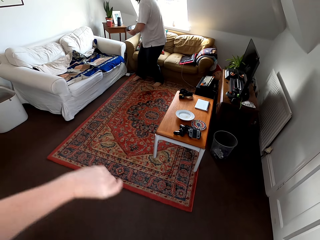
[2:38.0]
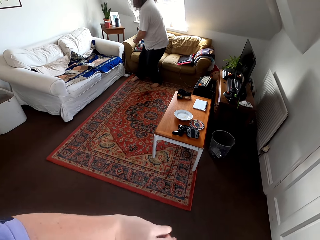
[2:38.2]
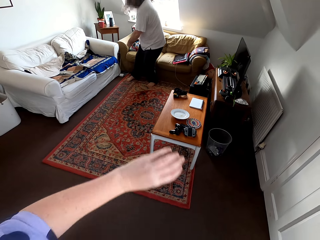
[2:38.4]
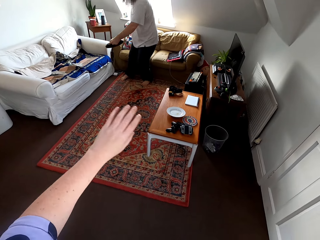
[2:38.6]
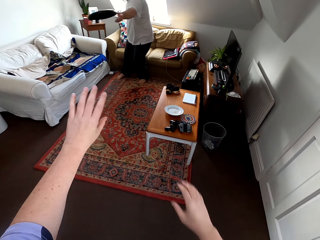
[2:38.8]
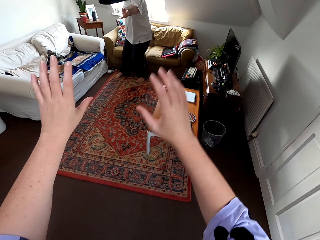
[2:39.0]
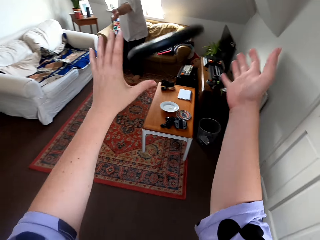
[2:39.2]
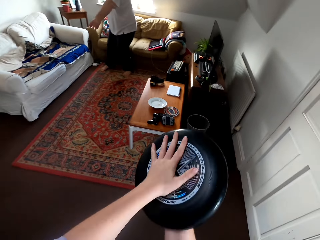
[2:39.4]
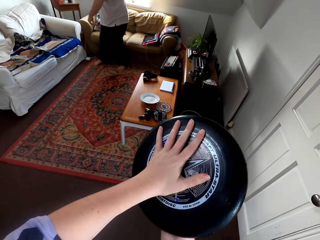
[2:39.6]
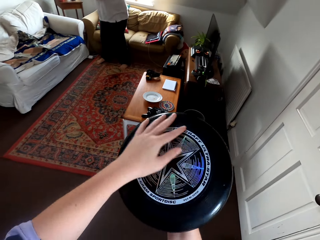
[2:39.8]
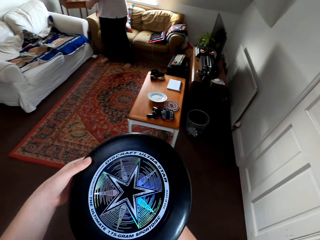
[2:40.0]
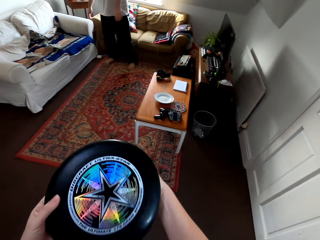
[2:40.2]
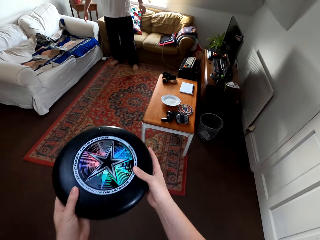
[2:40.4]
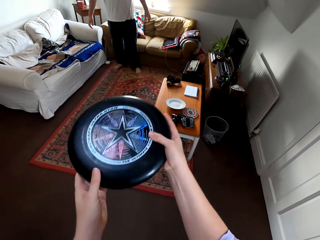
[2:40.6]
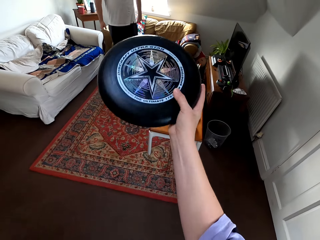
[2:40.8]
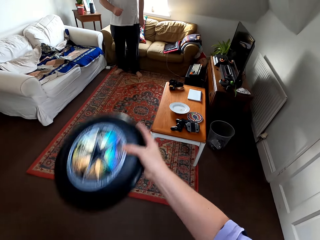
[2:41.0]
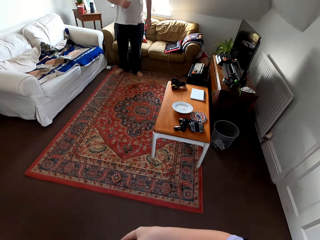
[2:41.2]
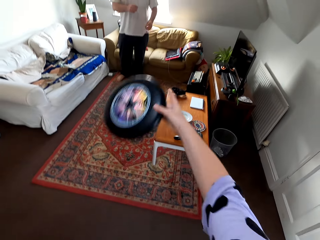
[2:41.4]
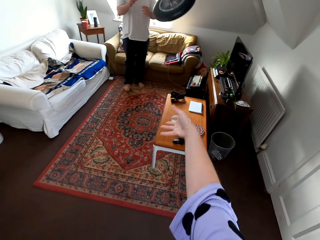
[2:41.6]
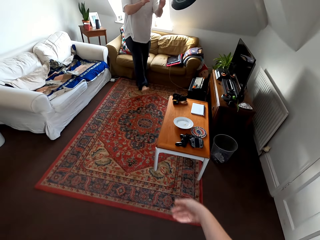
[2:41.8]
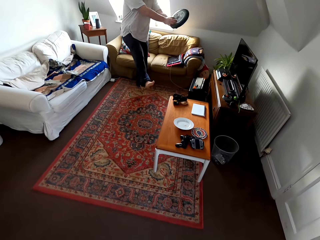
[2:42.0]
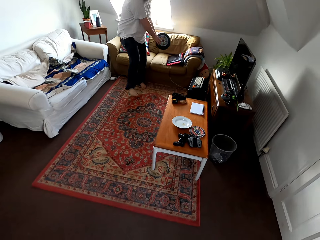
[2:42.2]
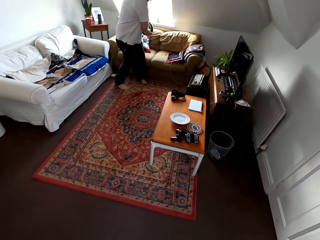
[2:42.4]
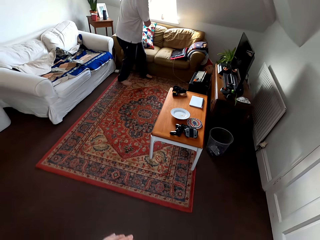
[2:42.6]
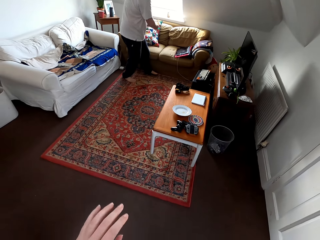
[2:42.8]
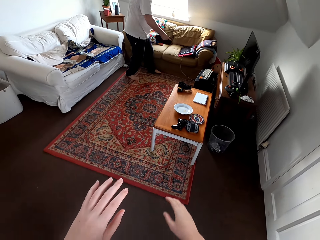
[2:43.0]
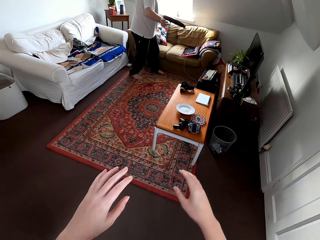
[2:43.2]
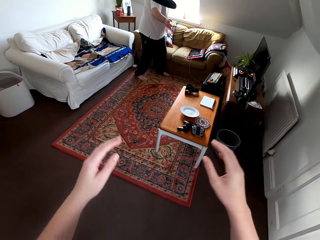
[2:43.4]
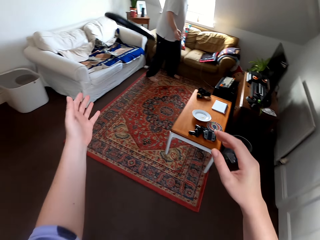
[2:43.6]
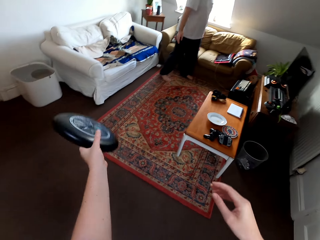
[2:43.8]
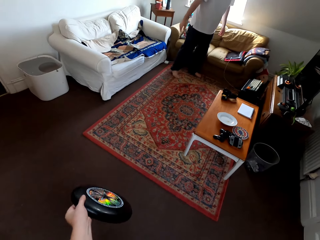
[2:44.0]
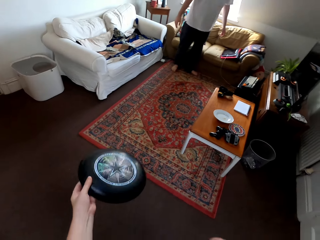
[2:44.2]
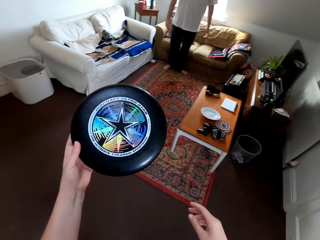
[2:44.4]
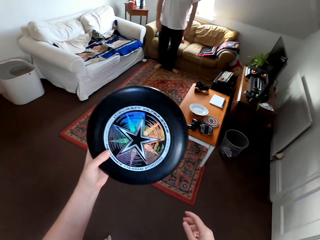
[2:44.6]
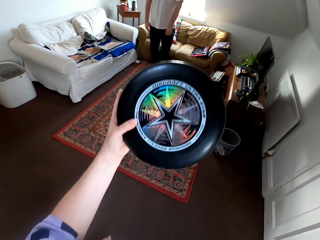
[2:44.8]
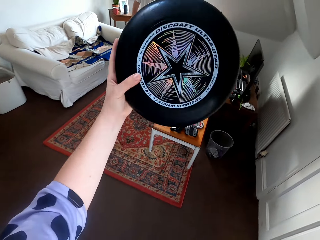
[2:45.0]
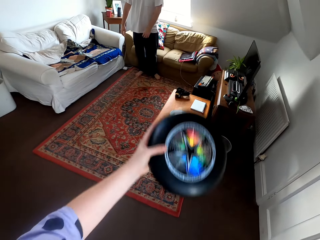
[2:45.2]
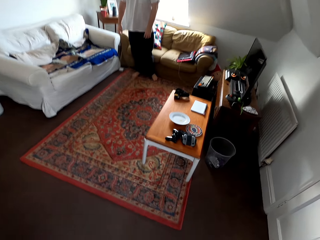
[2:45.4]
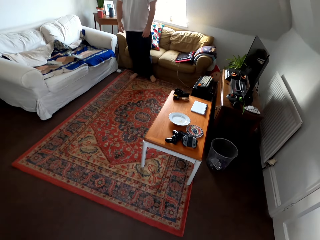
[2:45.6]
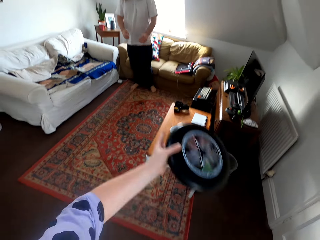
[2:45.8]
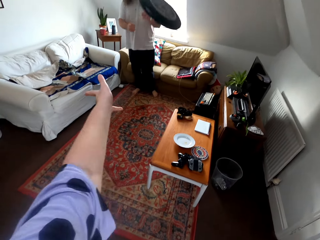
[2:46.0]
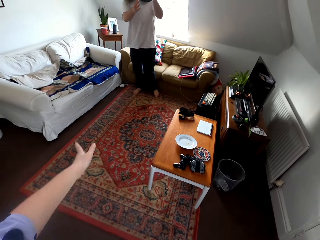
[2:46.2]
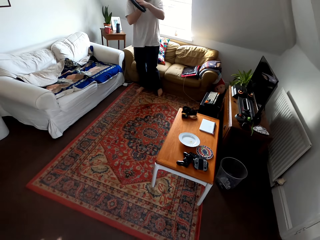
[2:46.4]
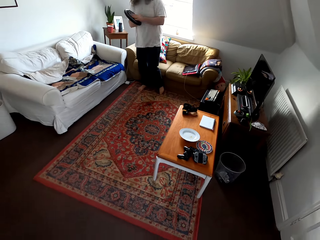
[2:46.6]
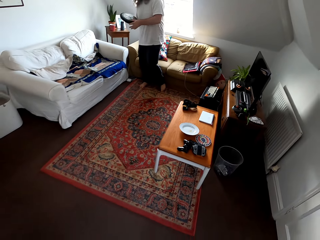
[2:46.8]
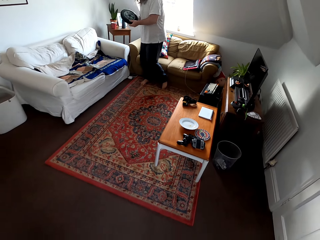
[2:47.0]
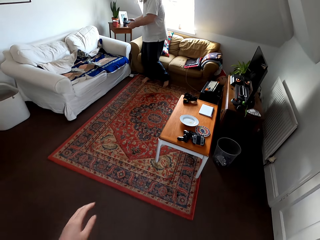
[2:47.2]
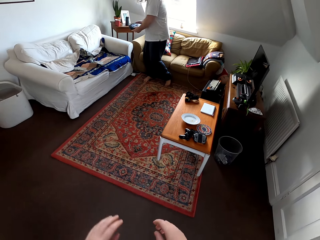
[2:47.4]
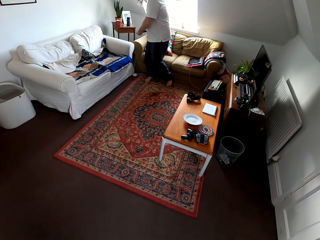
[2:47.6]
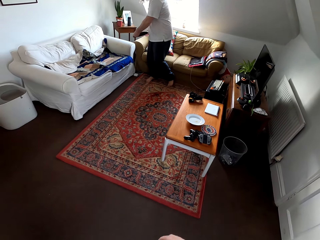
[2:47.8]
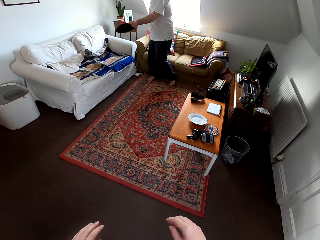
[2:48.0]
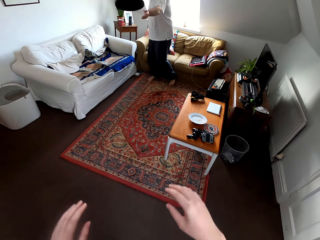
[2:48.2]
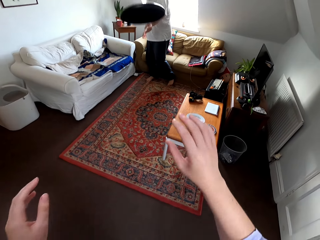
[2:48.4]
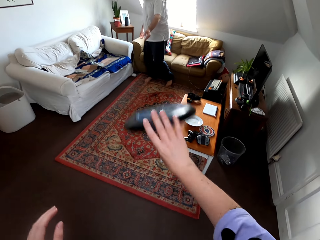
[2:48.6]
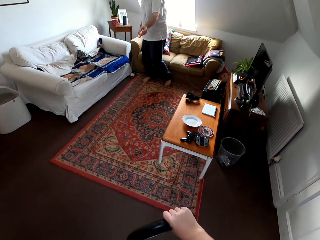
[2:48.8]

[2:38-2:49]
The camera wearer talks to a man. The man plays catch with the camera wearer.

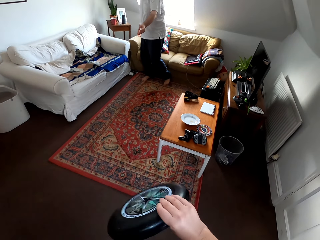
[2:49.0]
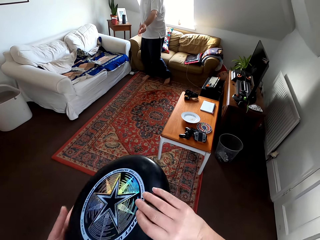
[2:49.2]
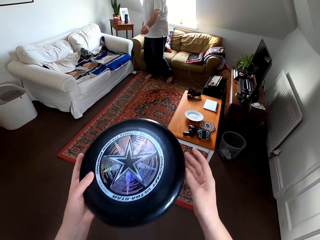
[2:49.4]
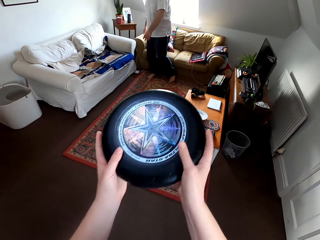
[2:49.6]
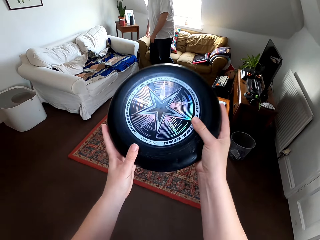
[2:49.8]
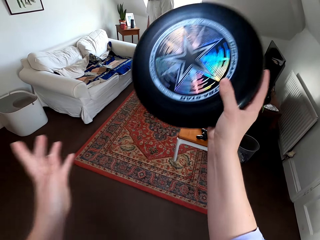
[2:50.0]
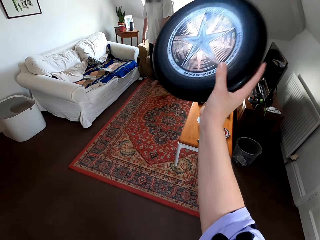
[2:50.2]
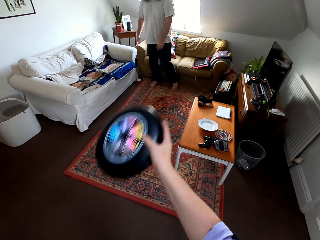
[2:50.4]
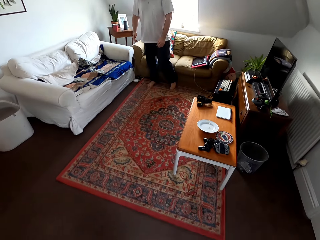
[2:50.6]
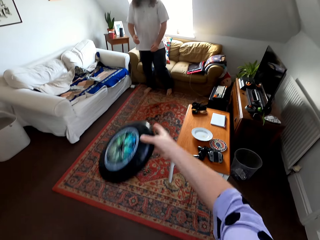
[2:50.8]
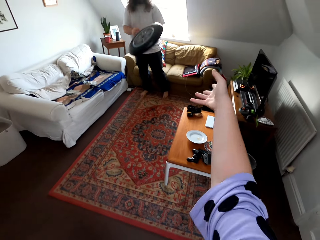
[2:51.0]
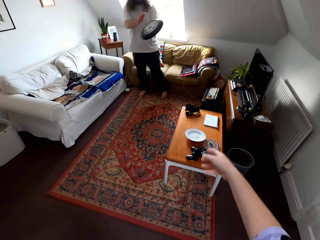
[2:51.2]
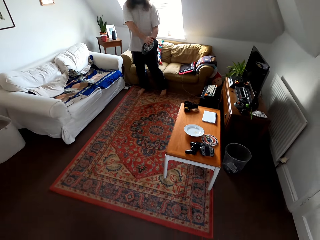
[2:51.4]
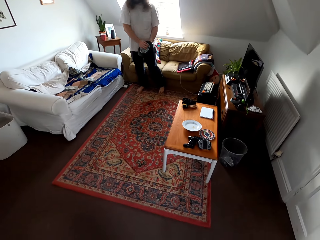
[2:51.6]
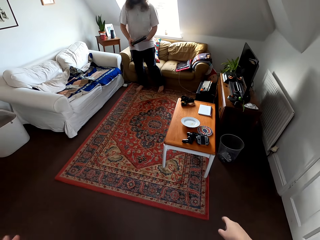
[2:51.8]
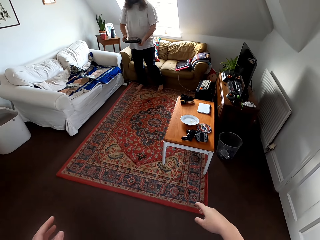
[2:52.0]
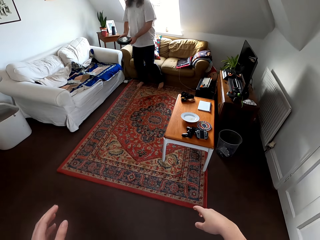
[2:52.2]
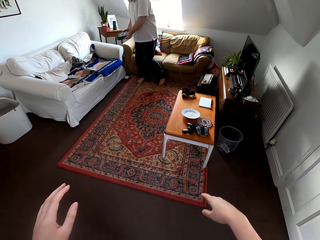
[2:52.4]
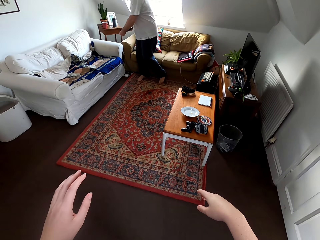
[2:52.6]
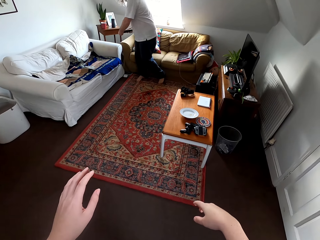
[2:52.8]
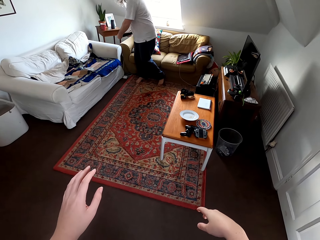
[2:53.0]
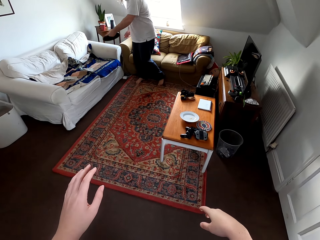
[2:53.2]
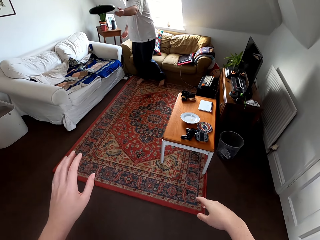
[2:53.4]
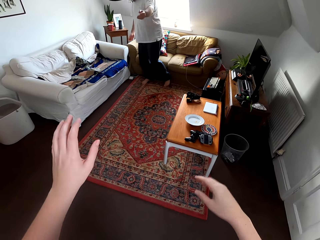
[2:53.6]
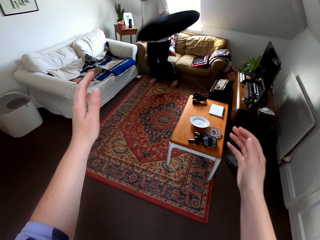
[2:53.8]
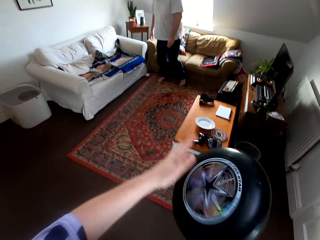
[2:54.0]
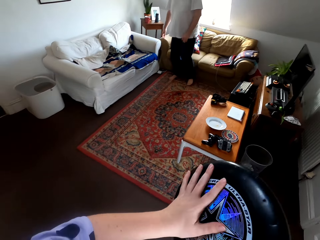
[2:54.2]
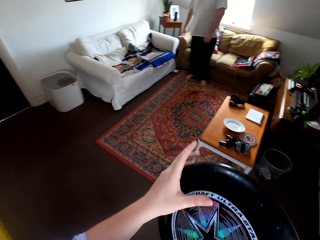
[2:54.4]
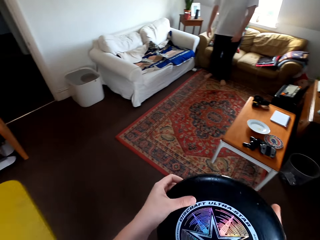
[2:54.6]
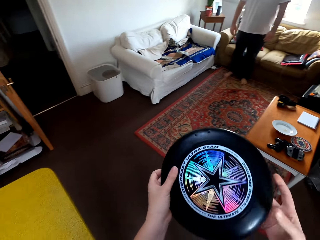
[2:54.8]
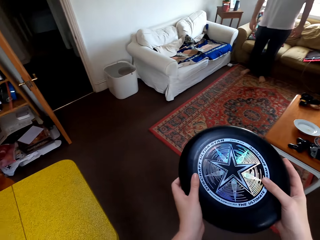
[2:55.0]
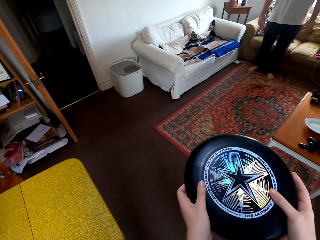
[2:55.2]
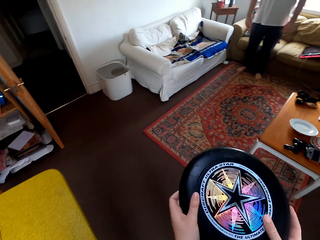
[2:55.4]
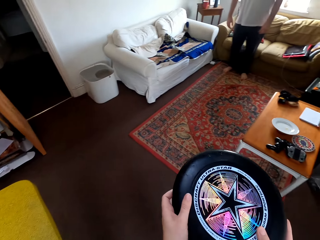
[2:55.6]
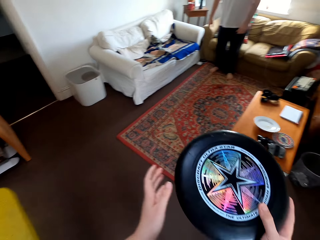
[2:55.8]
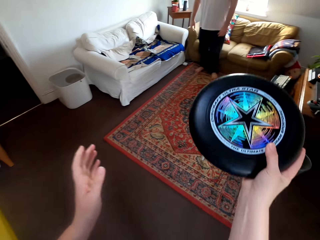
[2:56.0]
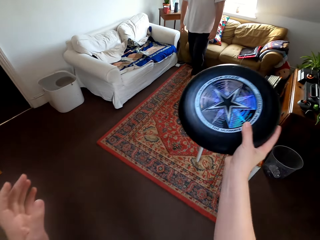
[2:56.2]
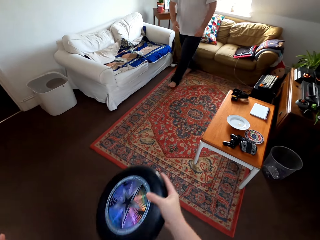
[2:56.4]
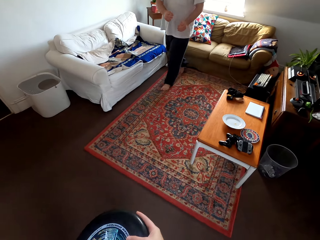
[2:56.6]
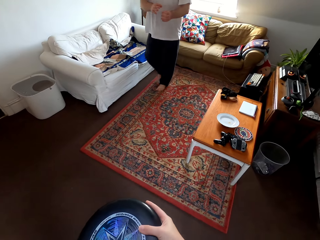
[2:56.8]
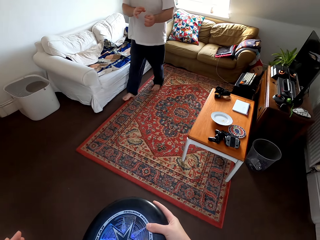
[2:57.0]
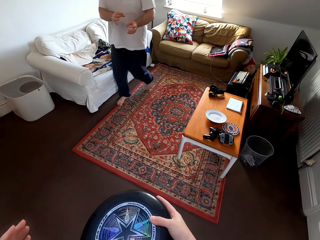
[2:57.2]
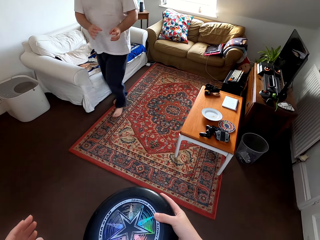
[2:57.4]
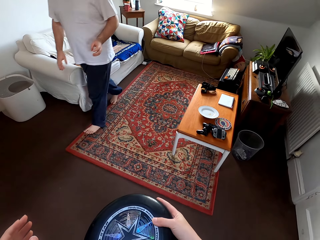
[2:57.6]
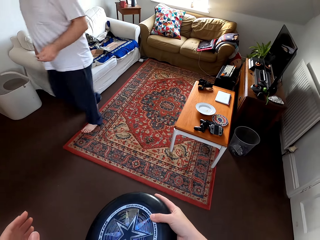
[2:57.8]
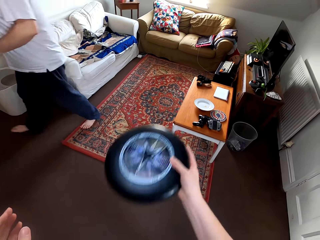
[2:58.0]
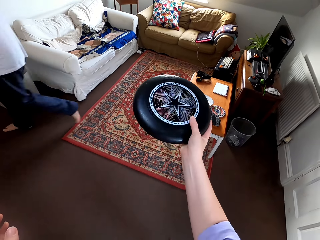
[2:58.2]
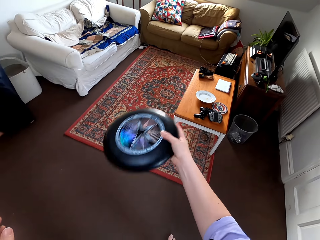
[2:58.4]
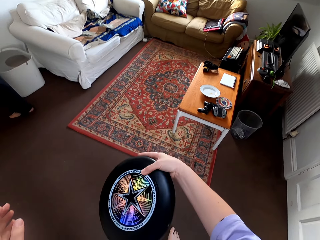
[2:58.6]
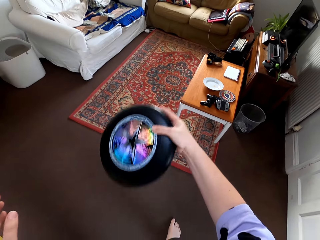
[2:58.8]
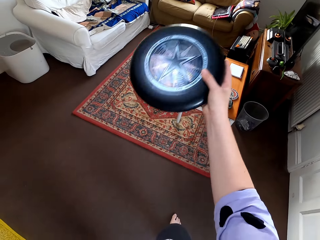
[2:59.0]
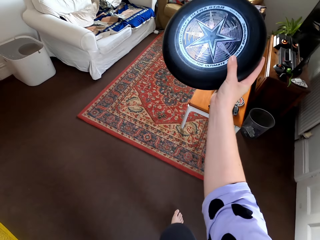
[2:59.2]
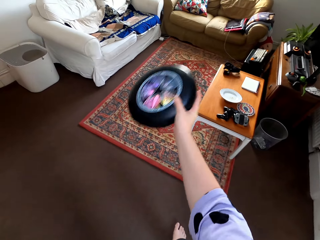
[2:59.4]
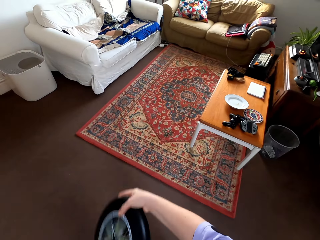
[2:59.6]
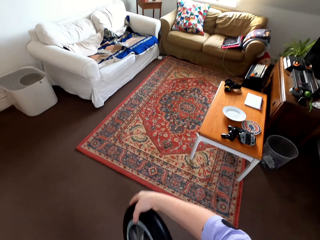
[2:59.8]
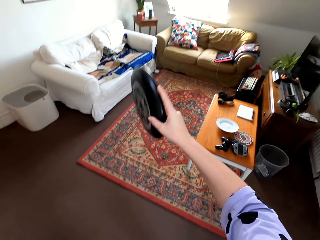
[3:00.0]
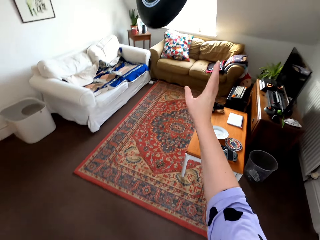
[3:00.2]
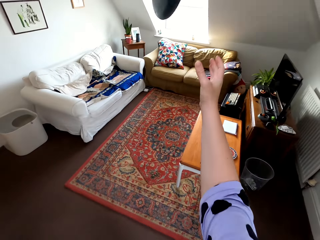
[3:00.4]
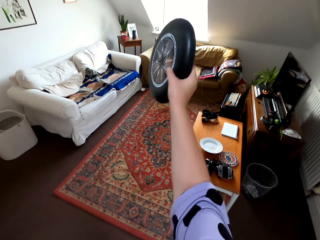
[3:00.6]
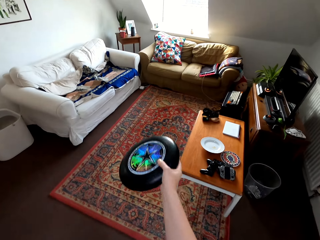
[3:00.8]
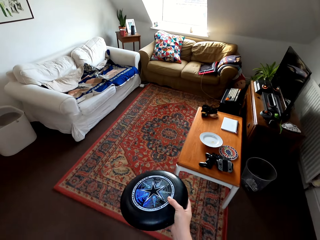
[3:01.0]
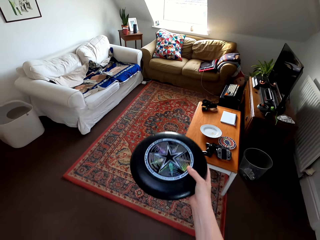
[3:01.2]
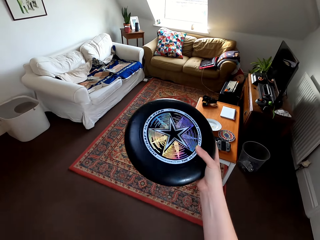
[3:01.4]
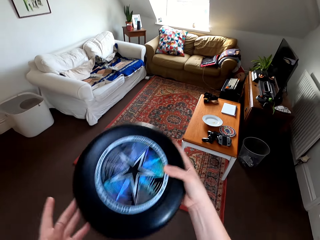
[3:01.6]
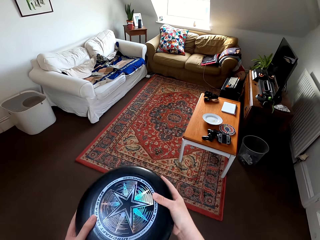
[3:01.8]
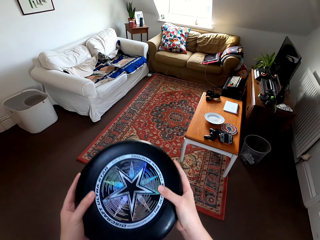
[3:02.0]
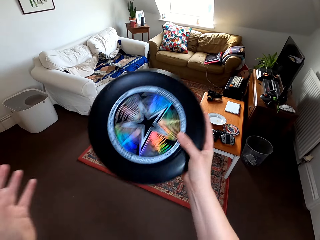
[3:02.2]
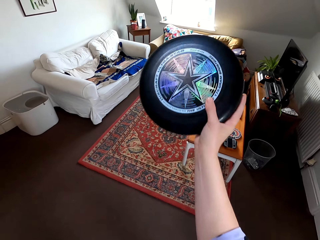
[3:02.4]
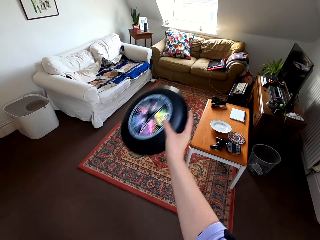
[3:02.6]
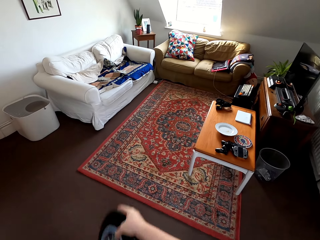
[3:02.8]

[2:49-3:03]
The camera wearer talks to a man. The man plays catch with the camera wearer. The man walks away from the living room. The man walks around. The man talks to the camera wearer. The camera wearer plays with a catch disc.
